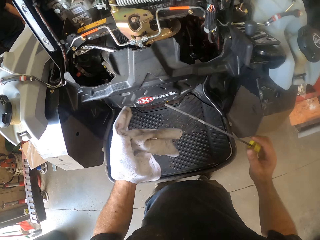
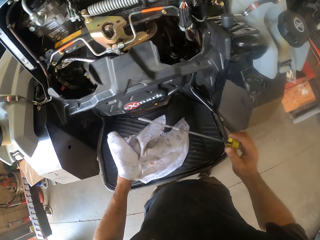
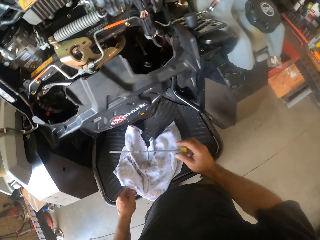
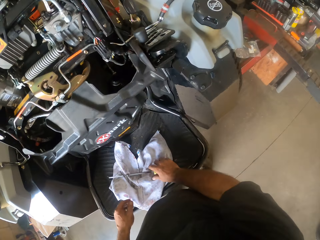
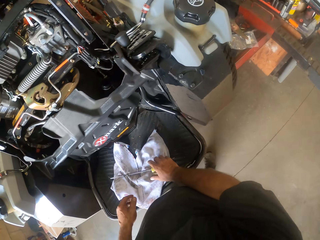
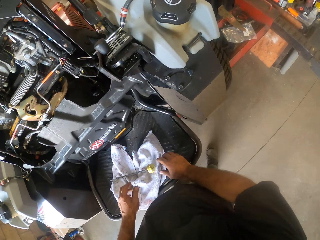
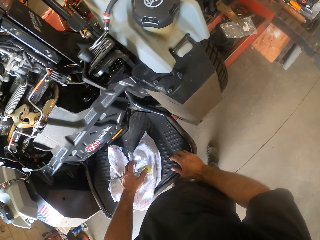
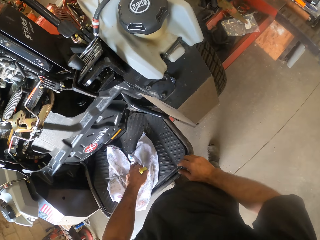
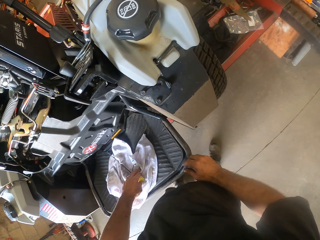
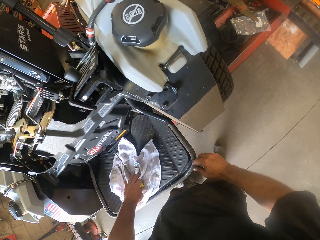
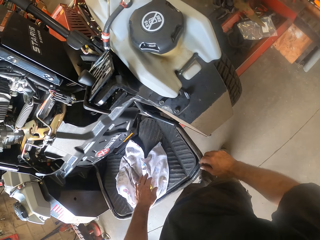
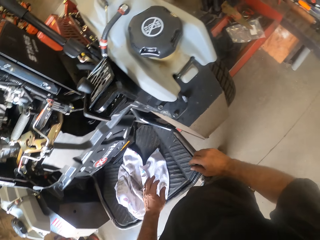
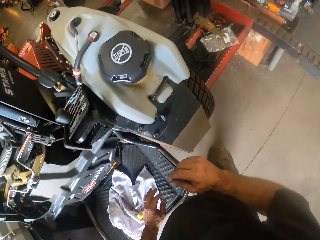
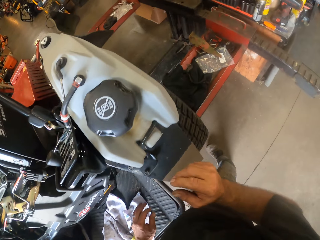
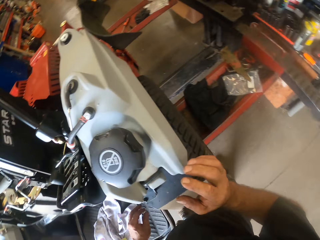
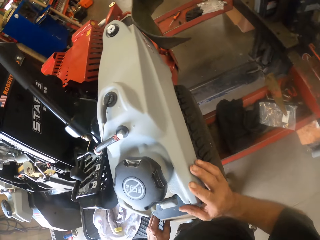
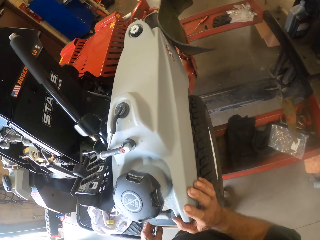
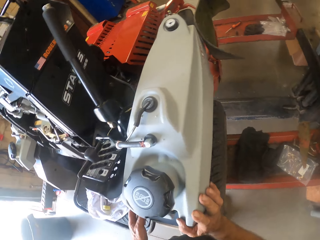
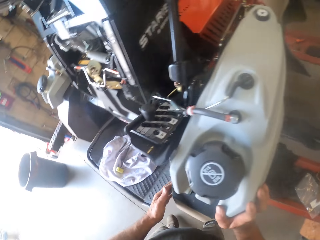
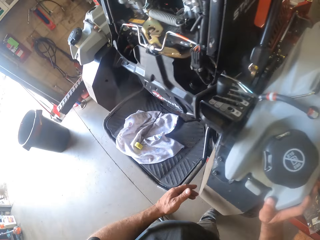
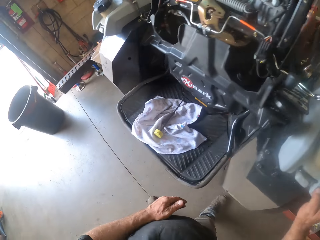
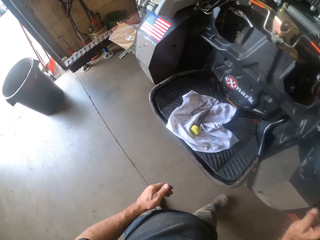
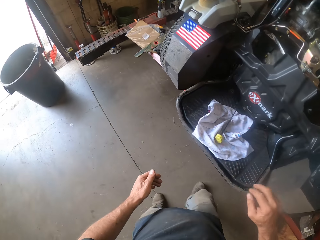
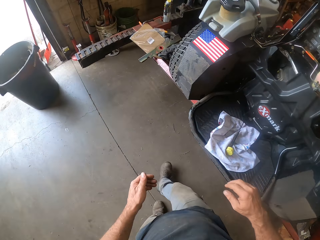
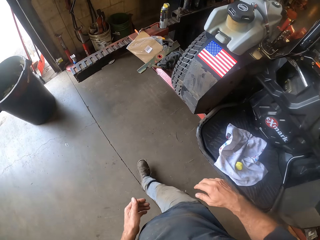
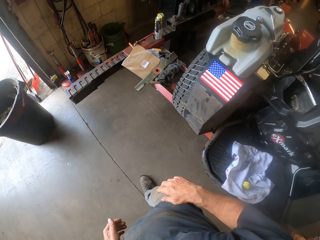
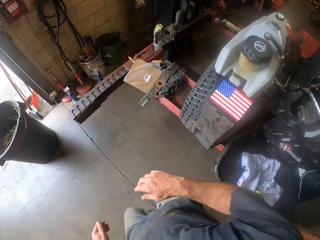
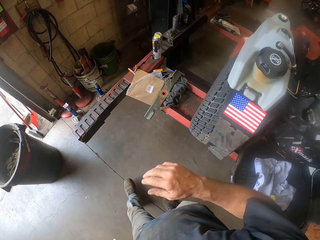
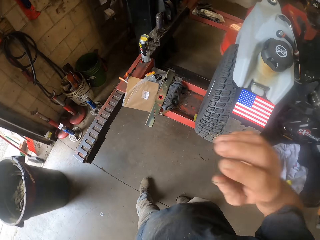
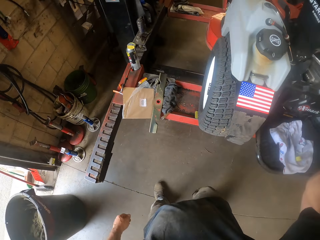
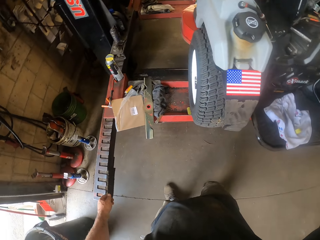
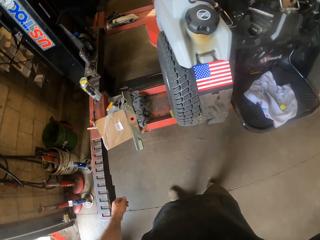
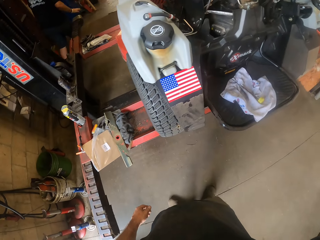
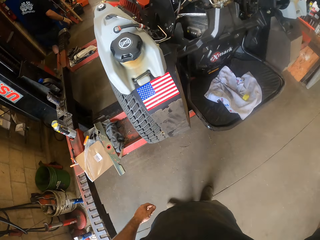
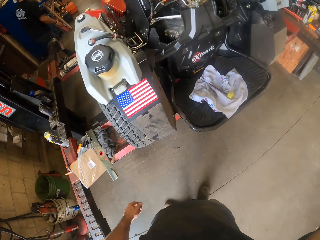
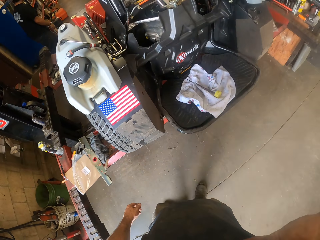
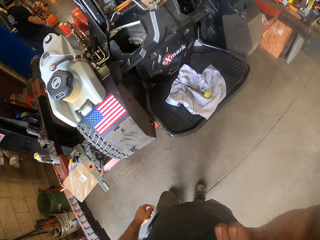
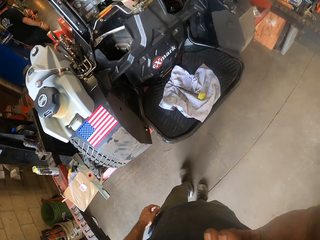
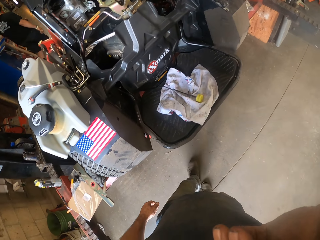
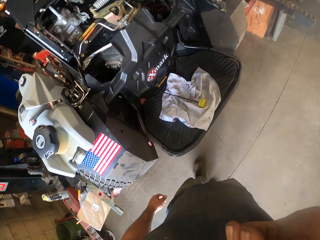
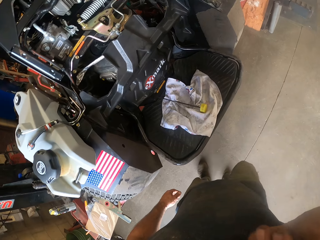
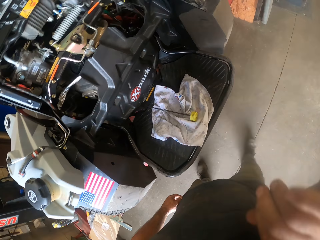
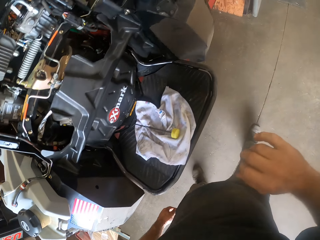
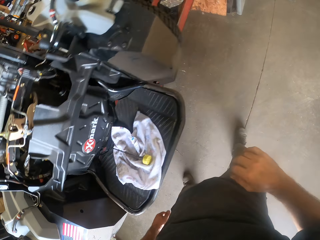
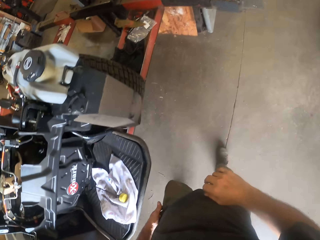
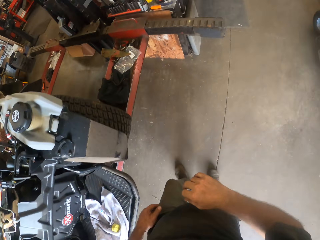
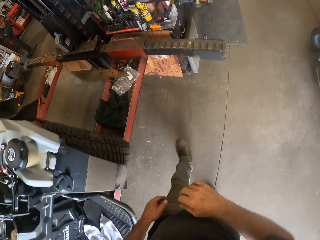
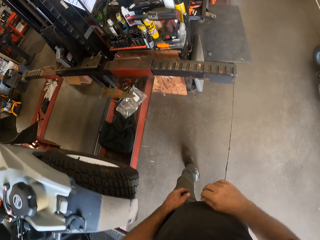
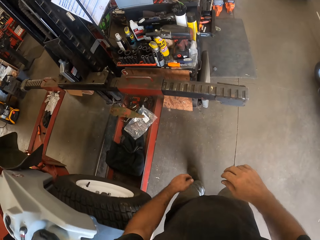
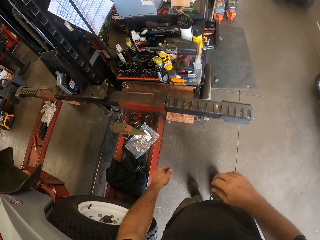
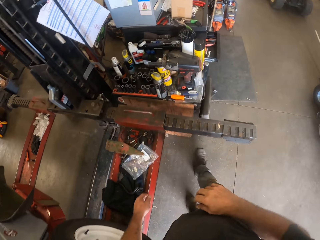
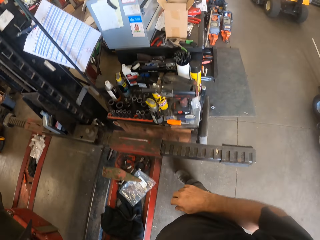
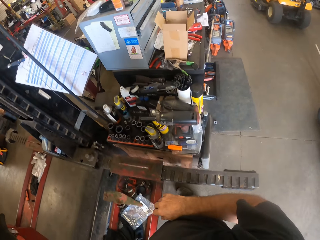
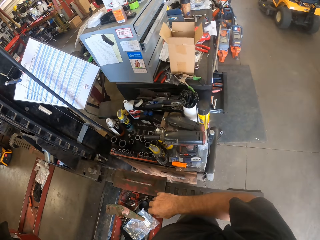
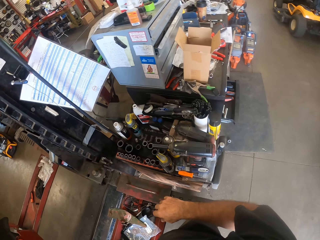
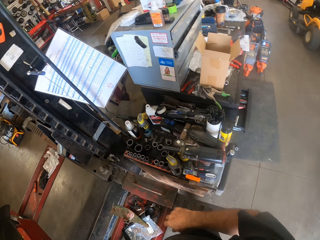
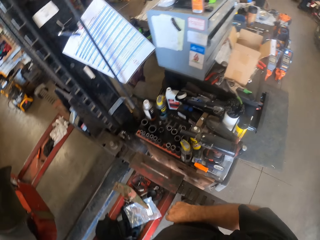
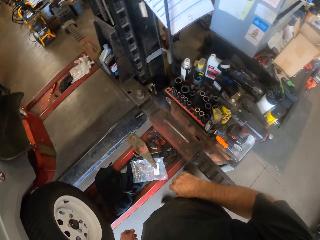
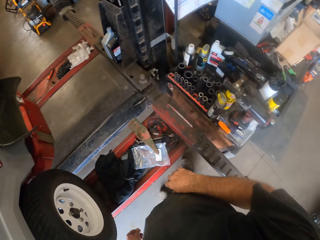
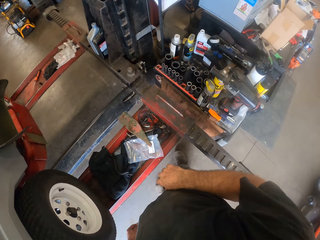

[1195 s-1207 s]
The camera wearer wipes the metal stick or oil tank gauge. He drops the oil tank gauge on the lawn mower with his right hand. He drops the rag on the lawn mower with his left hand. He places both hands on the lawn mower. He walks around. He raises his right hand to his face. He scratches his face. He drops his right hand. He walks around.

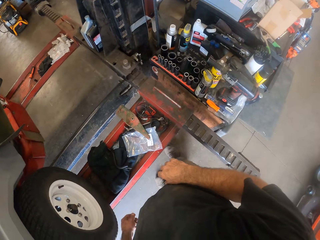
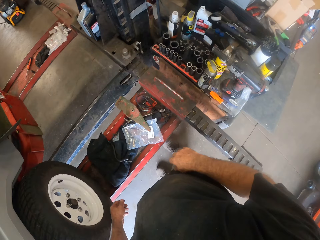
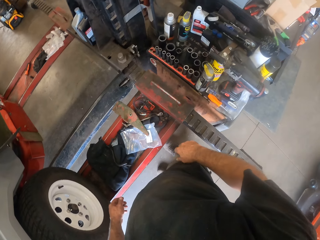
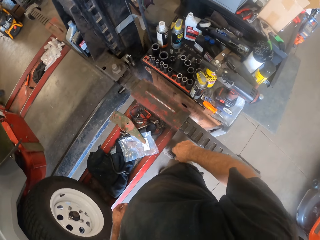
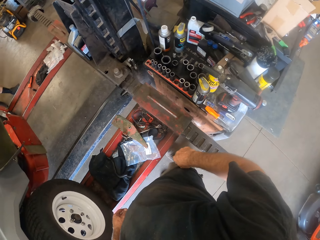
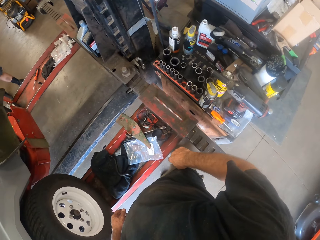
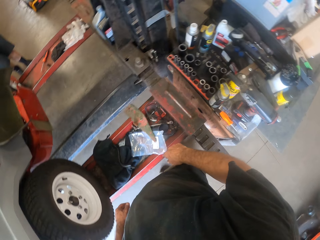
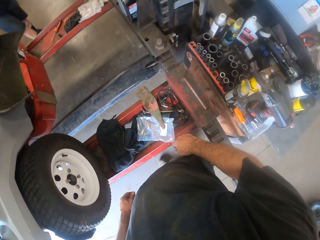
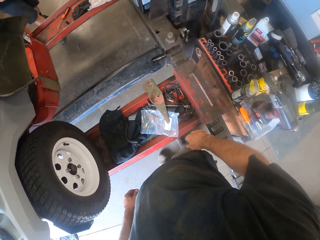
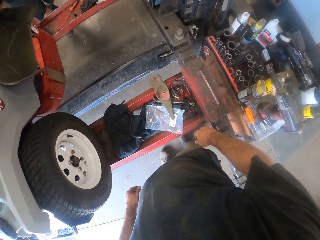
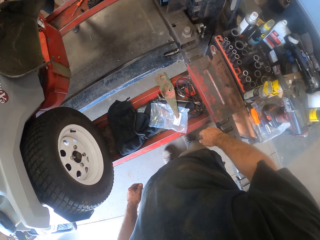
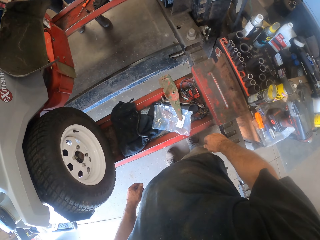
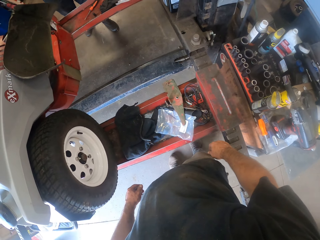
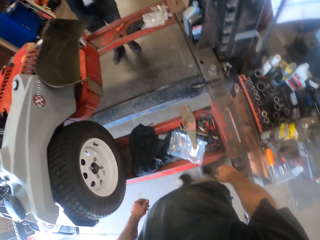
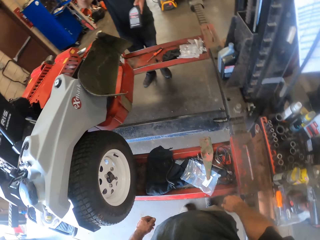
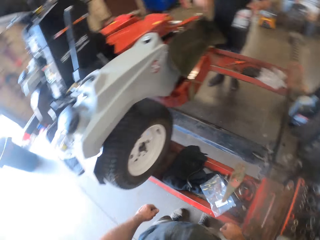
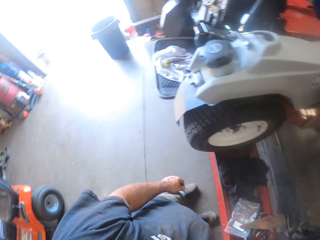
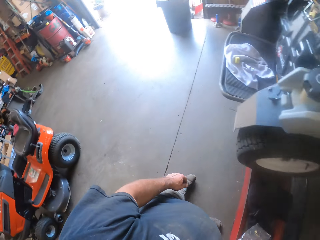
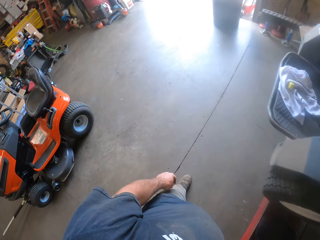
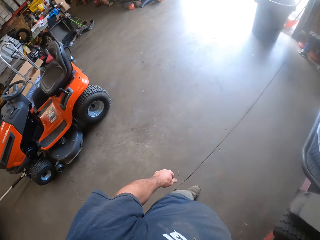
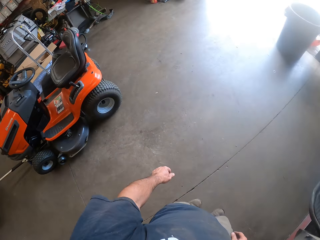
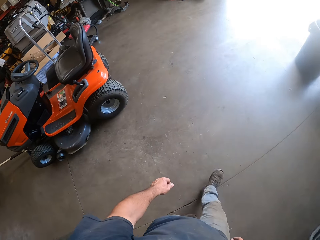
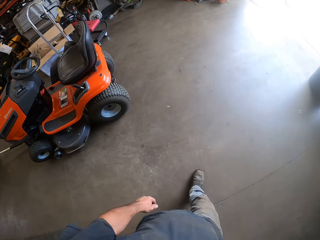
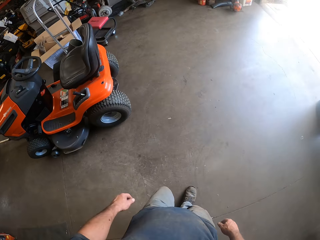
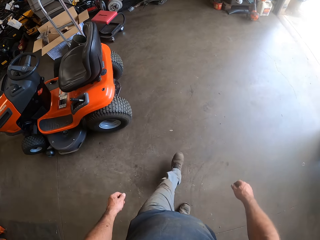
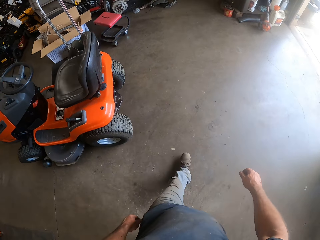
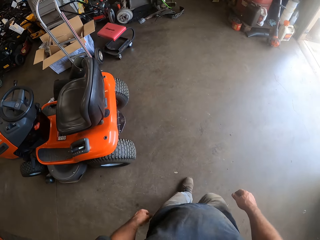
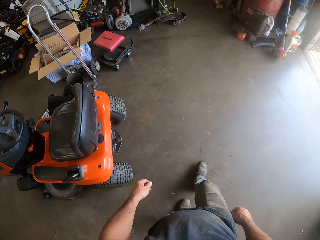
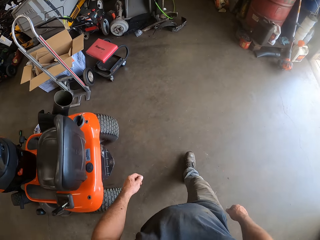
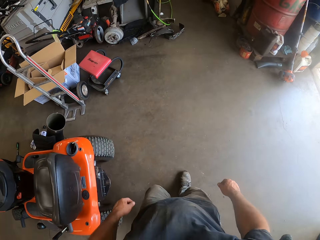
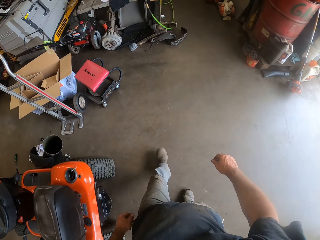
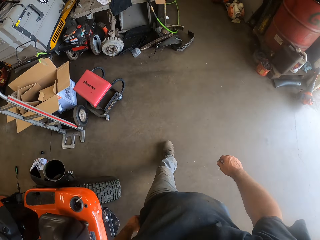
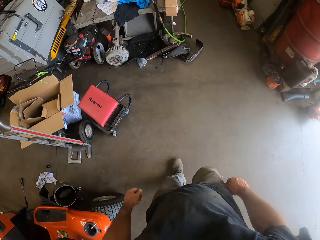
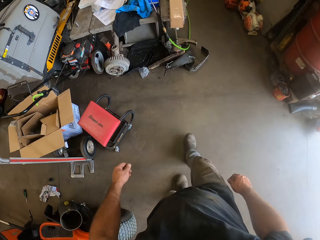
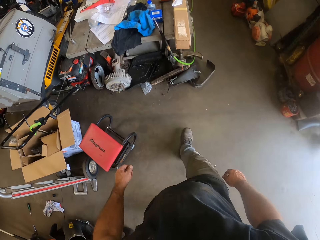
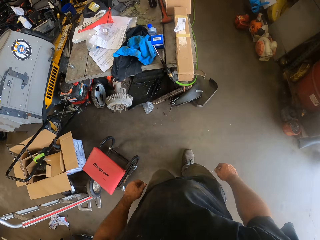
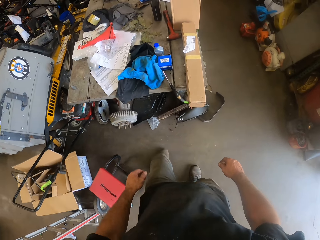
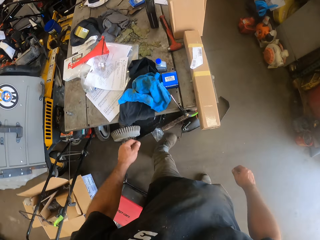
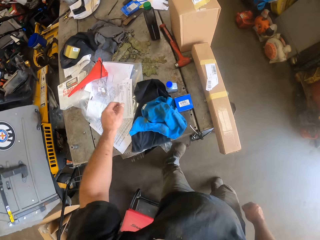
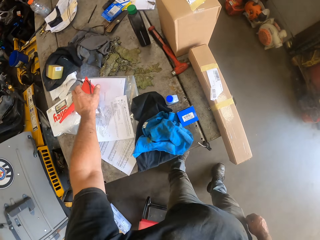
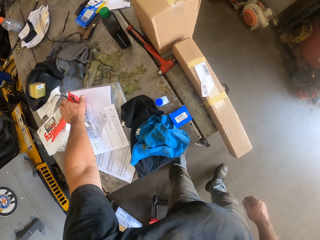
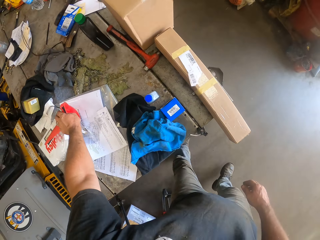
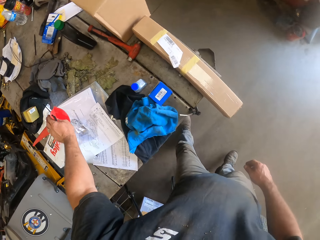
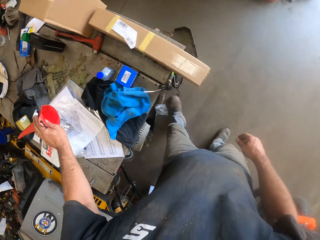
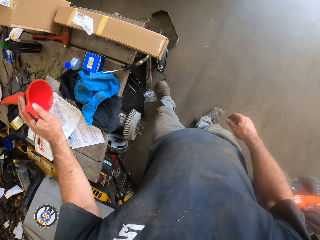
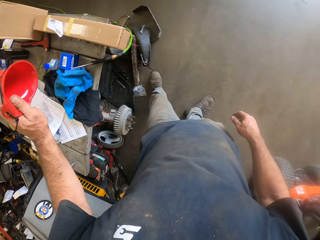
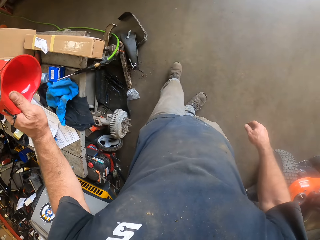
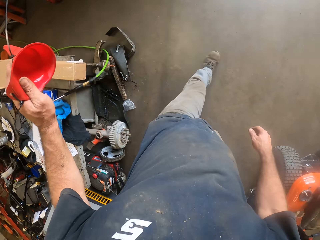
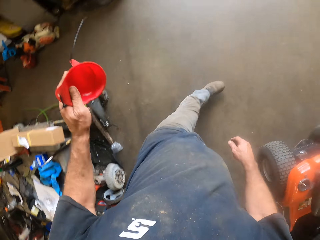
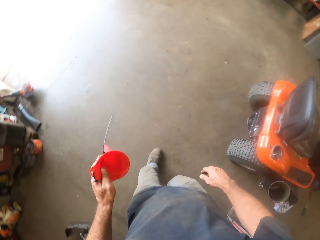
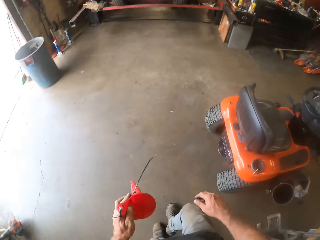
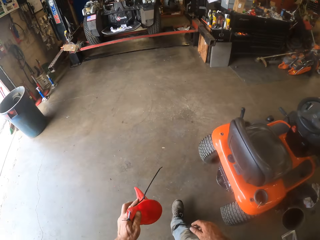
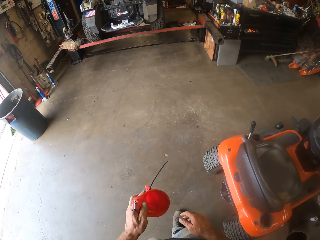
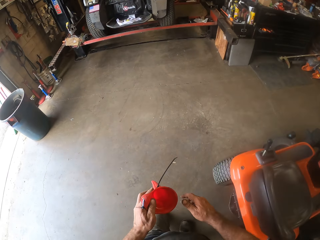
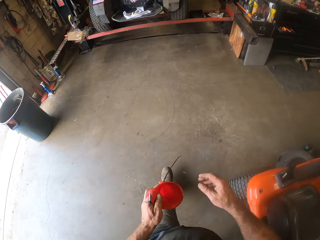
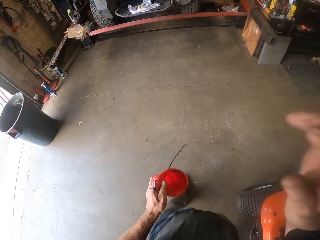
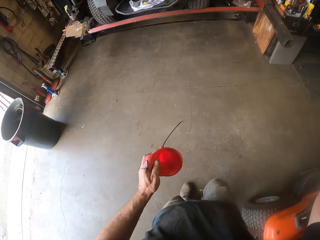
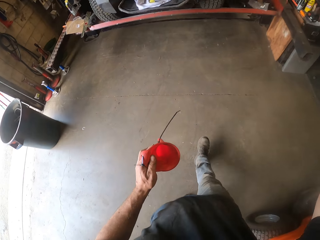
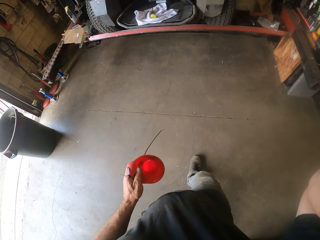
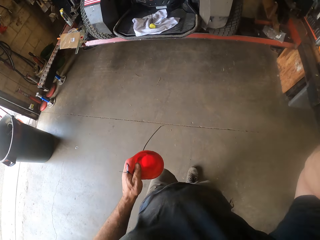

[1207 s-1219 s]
The camera wearer looks around. He interacts with an apprentice. He walks toward a table in the room. He picks up a funnel with his left hand. He walks toward the lawn mower in the room. He raises his right hand to his face.
